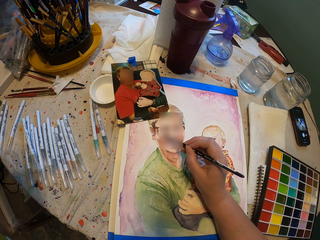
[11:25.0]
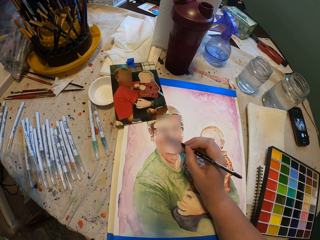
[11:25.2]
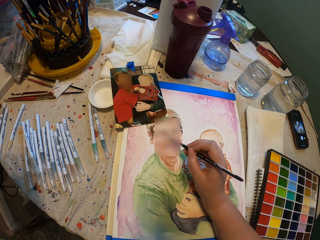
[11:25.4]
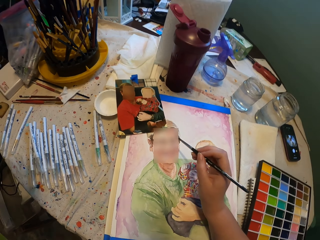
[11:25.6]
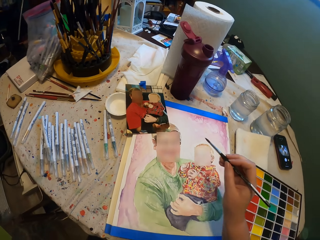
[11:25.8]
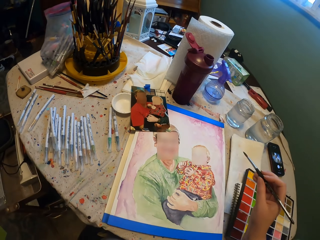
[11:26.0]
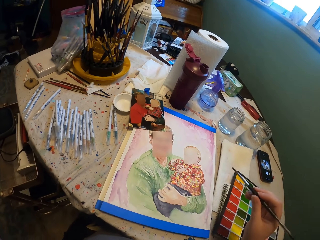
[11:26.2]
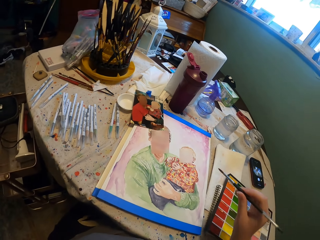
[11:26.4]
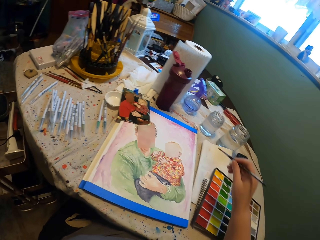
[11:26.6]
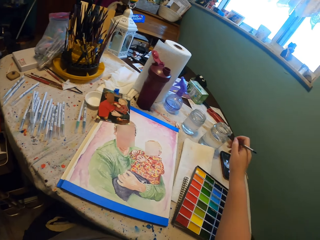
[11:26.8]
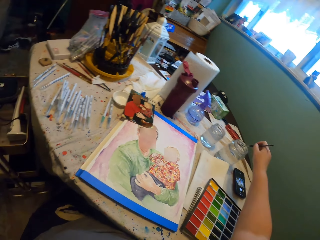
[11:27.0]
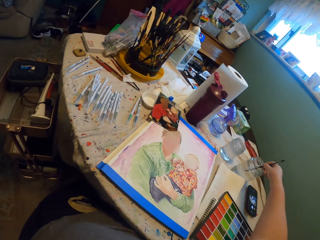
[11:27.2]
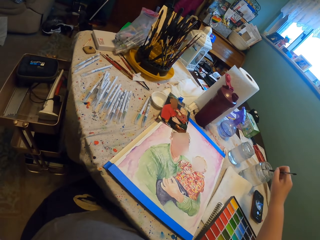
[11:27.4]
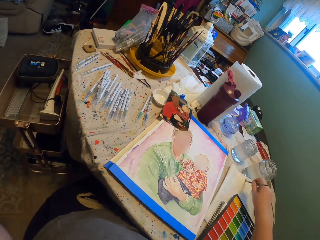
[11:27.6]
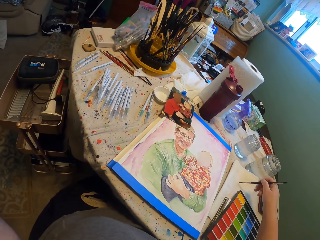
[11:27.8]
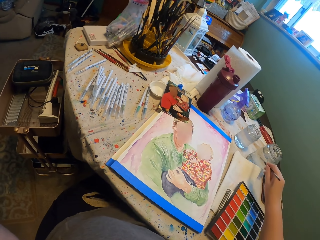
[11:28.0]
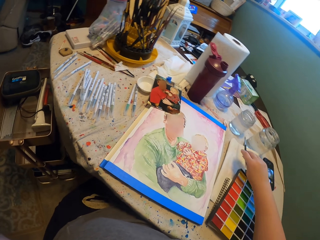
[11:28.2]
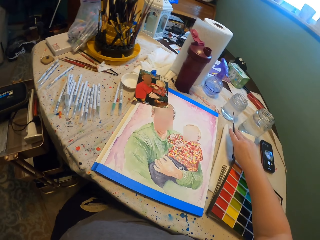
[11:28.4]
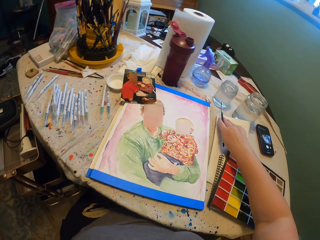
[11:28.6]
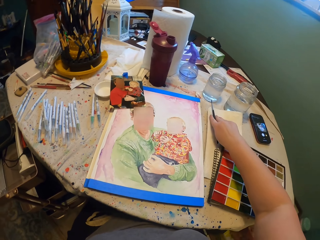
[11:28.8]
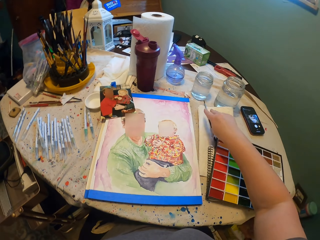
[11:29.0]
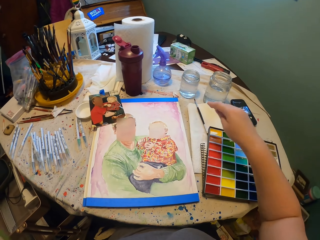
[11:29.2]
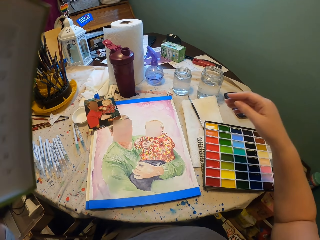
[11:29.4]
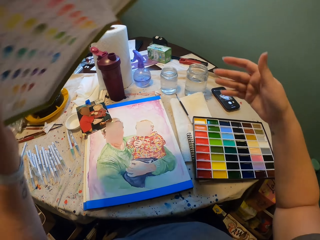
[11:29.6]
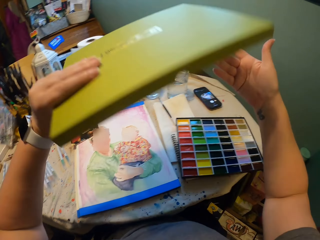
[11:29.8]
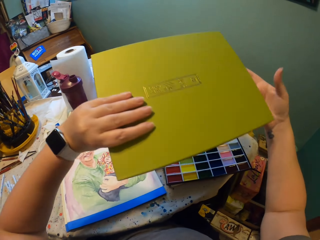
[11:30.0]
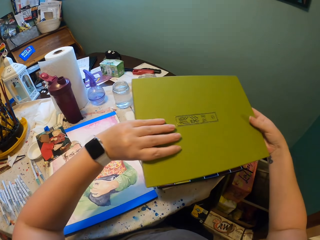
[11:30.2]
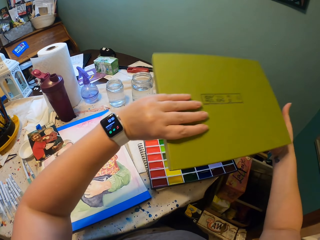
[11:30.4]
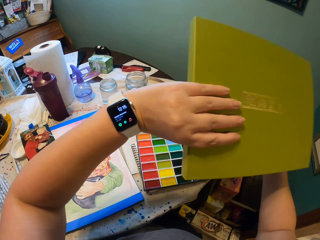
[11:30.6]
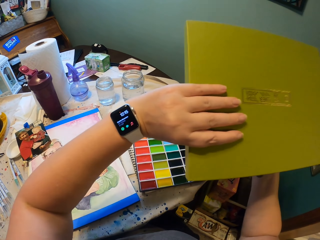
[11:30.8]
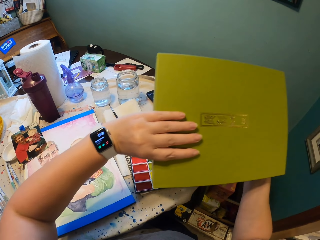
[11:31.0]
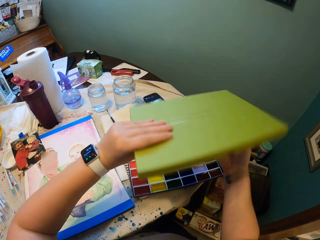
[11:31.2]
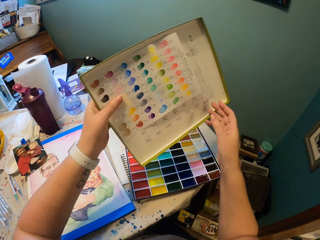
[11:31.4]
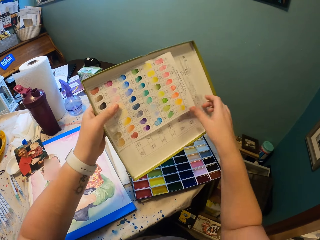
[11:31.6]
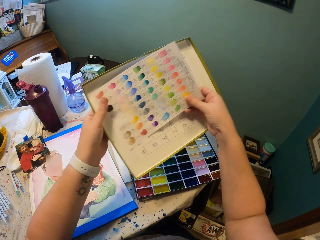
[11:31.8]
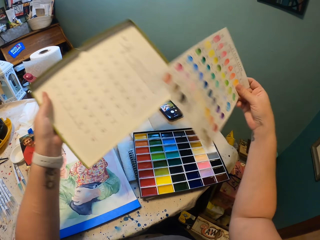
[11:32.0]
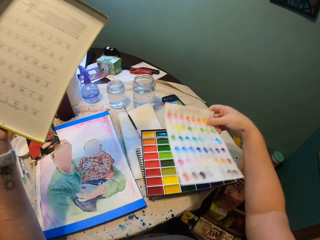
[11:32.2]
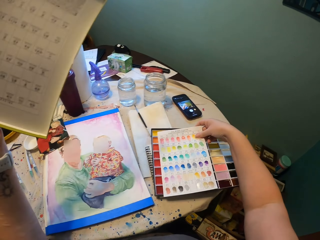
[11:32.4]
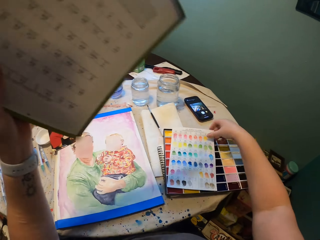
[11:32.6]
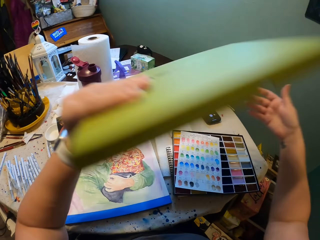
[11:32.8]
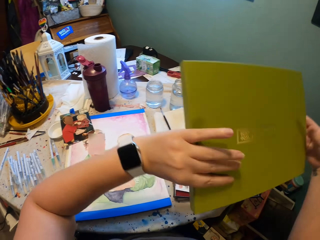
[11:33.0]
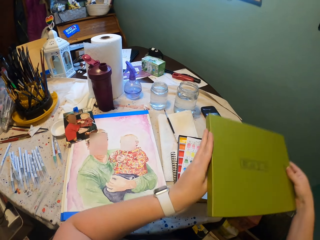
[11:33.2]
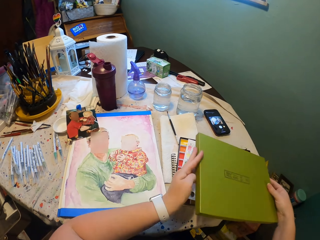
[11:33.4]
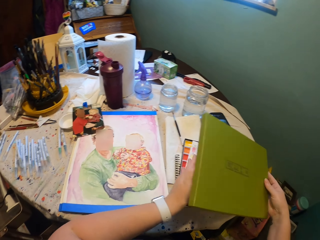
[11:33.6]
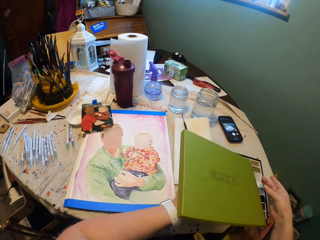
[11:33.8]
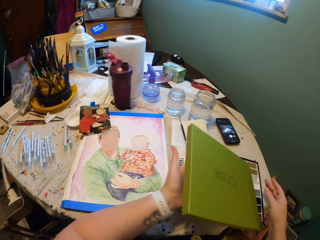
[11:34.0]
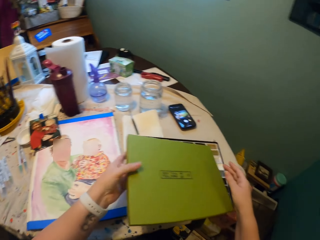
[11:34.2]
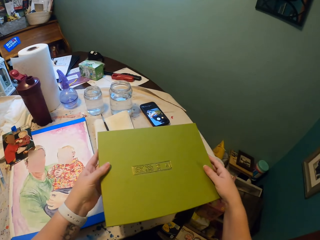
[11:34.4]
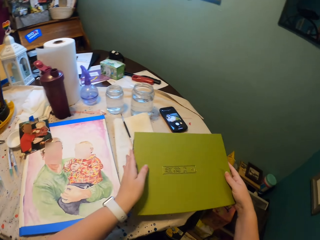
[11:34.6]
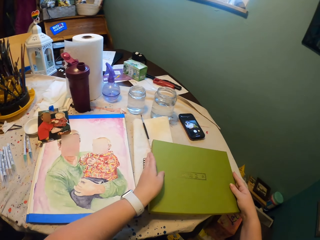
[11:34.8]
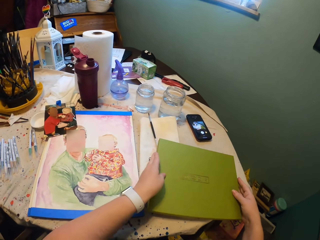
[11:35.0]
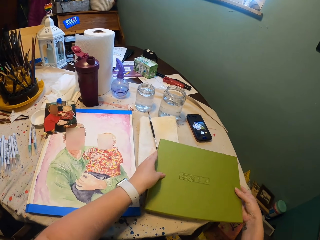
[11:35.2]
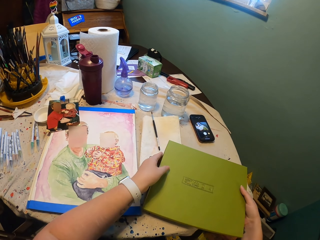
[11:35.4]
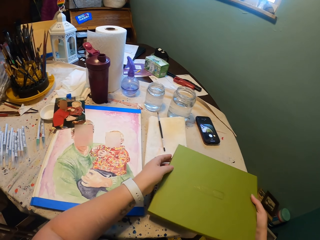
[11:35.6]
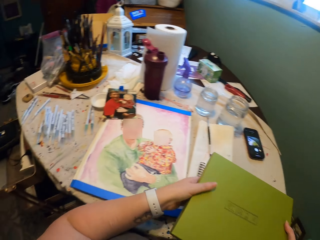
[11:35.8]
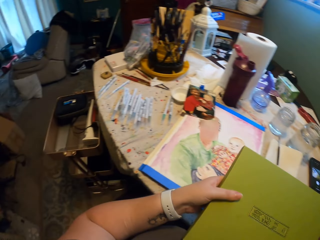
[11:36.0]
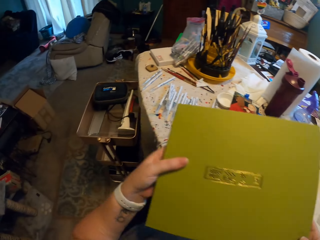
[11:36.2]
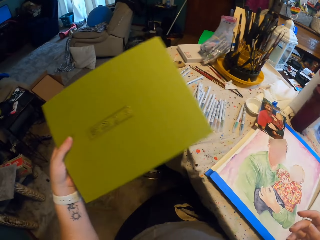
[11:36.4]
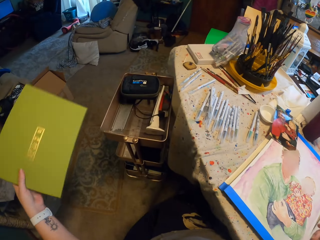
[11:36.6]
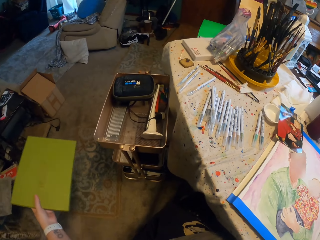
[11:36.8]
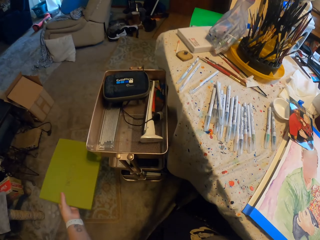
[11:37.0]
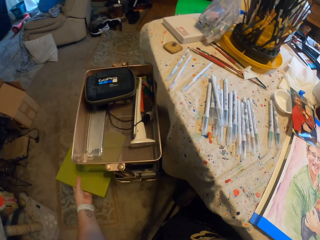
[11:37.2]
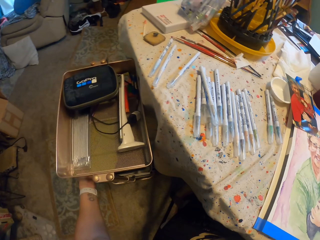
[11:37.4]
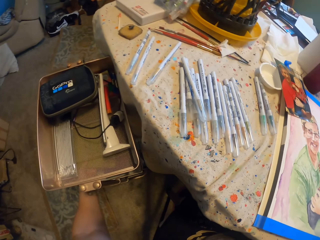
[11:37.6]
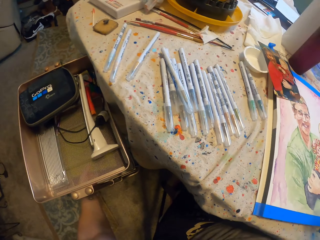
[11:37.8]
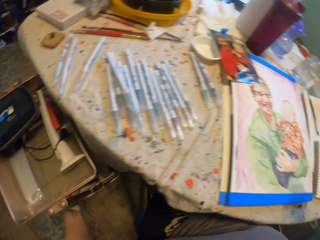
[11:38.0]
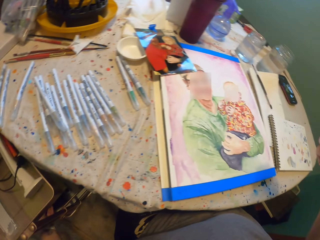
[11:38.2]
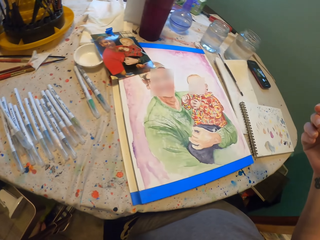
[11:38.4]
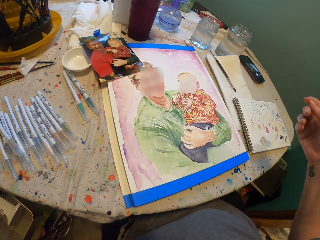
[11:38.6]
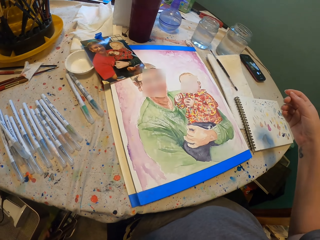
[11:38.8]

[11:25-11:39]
The camera wearer dips the paint brush into the water in the bottle. They put down the paint brush. They pick the paint box cover. They pick a paper from the paint box cover. They place the paper on the paint box. They cover the paint box. They put the paint box away.

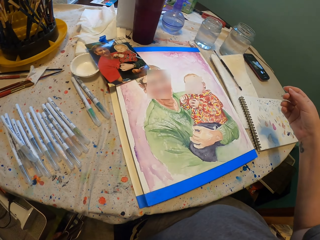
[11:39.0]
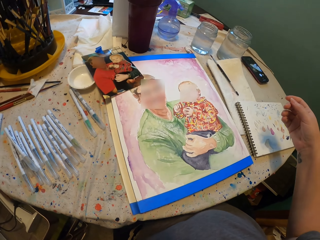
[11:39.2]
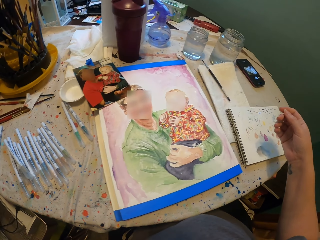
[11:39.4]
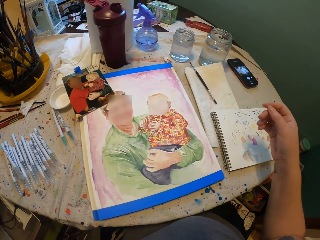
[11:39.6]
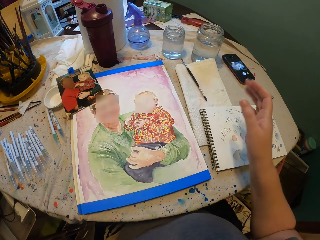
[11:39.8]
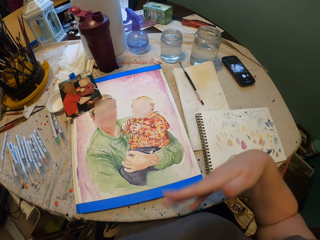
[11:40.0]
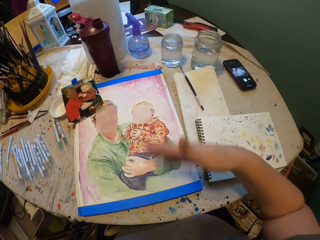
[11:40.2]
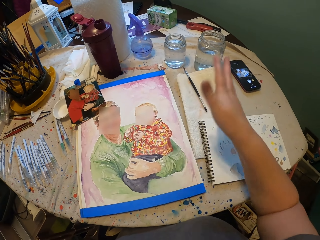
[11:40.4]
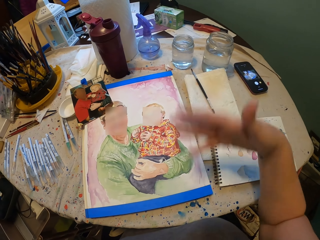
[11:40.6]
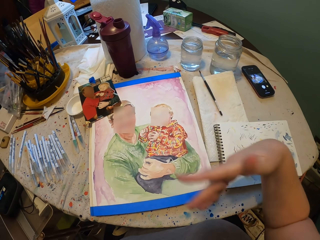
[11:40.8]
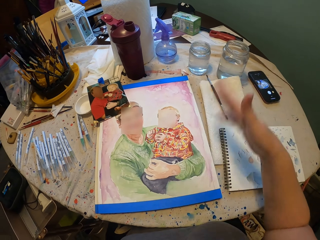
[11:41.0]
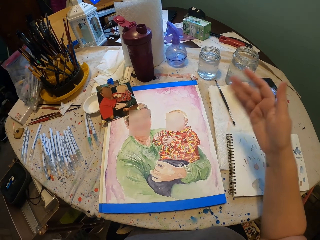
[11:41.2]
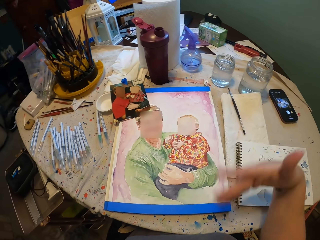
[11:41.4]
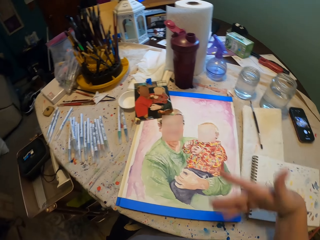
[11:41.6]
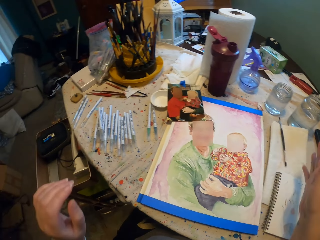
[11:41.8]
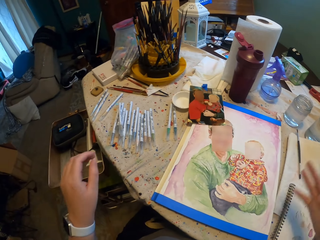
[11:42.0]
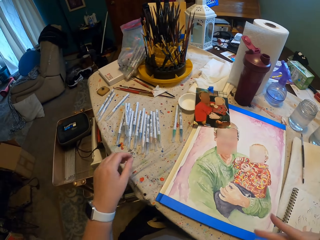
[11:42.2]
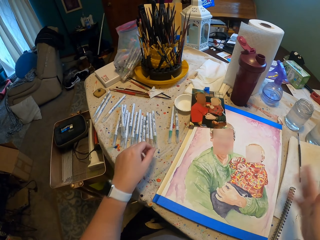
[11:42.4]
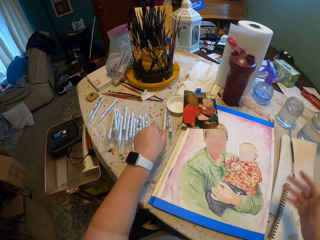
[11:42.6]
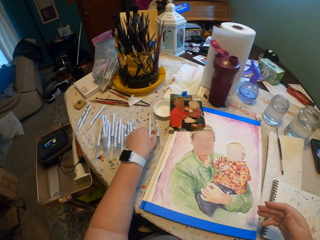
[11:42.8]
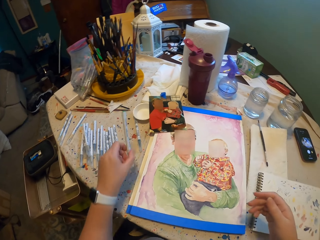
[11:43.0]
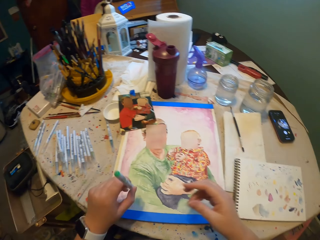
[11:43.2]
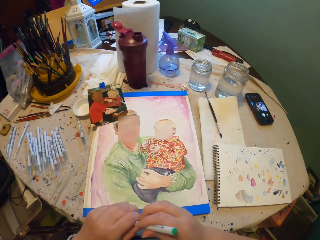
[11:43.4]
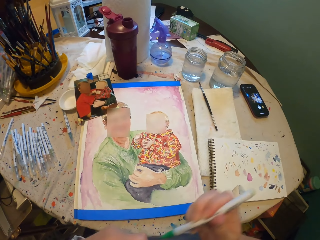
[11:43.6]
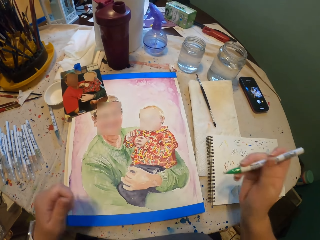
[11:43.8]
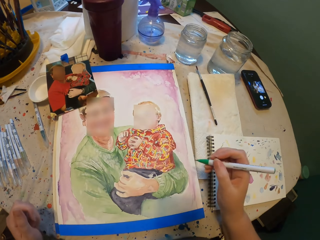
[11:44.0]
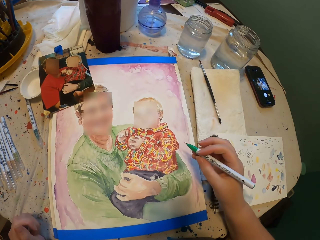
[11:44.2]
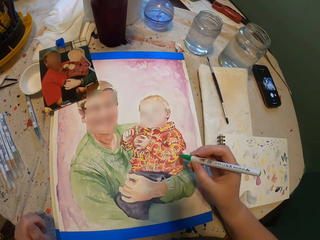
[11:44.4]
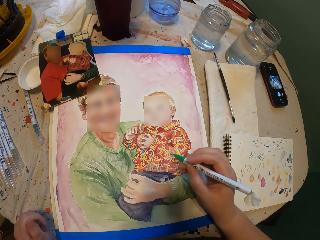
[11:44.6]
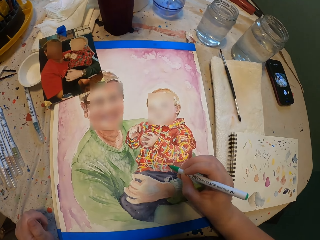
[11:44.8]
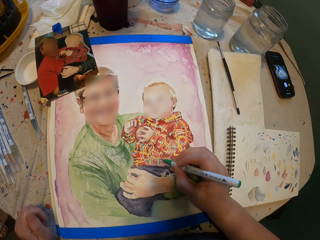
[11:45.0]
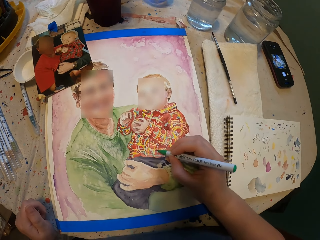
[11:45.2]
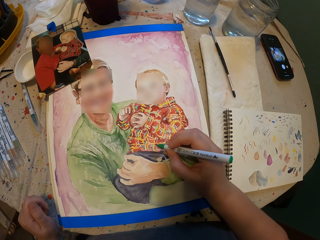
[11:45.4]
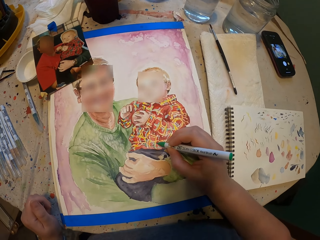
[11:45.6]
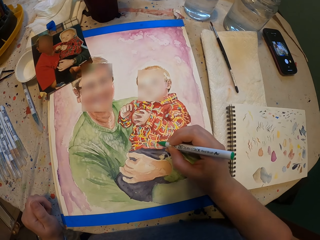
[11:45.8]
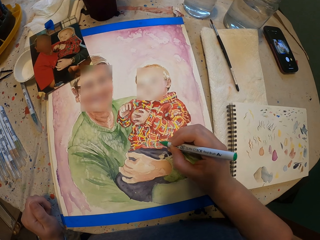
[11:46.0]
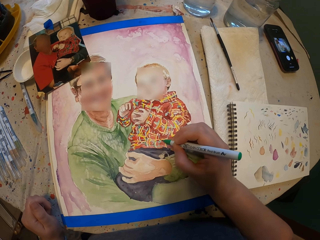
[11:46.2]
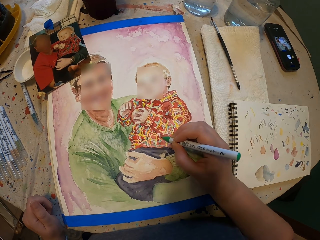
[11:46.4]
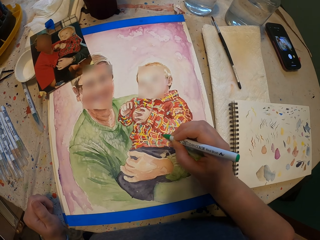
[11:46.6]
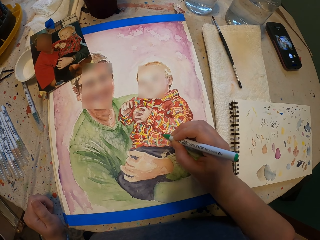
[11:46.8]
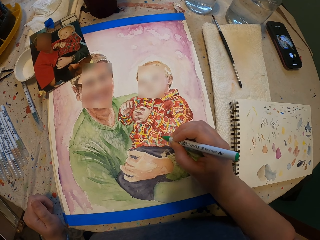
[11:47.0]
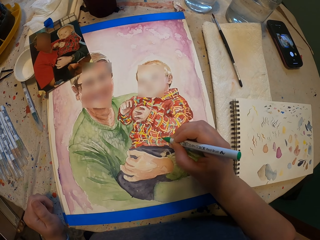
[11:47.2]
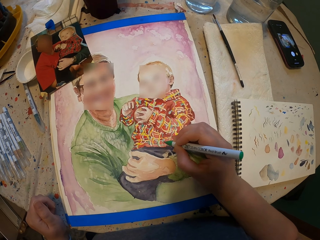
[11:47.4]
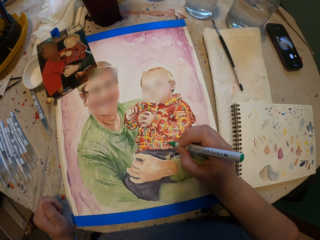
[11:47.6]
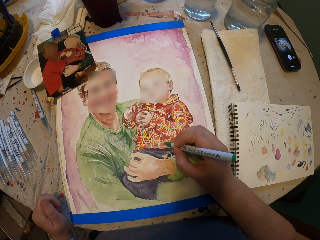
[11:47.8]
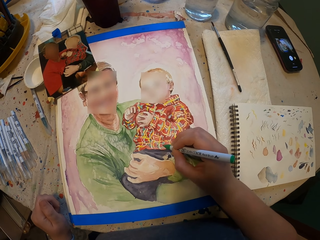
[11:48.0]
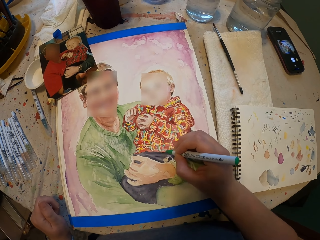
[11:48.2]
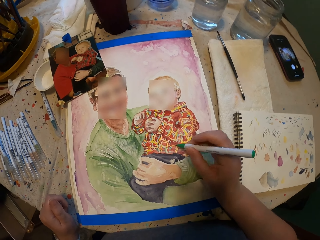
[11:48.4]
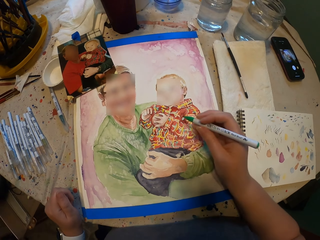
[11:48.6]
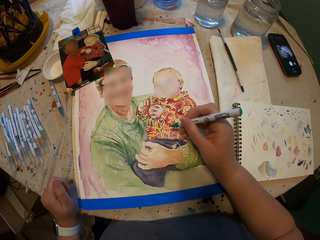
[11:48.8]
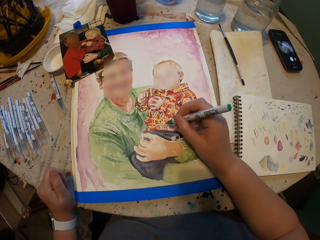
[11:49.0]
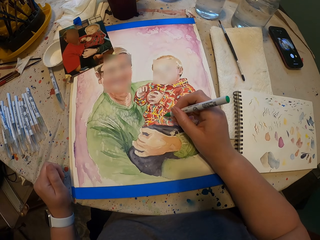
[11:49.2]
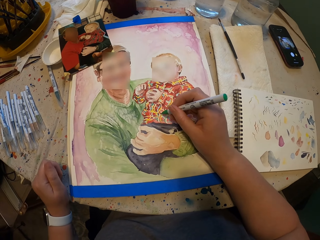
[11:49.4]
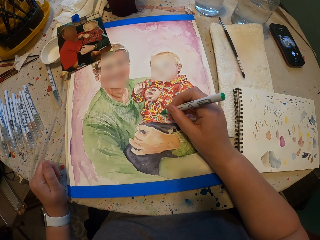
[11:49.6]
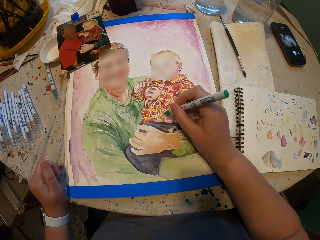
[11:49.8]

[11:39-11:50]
The camera wearer blows the picture. They wave on top of the drawing. They pick a drawing pen on the table. They open the lid. They paint the picture.
